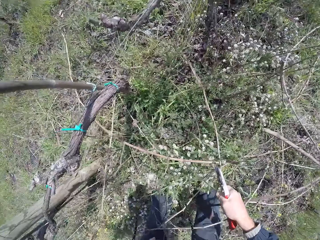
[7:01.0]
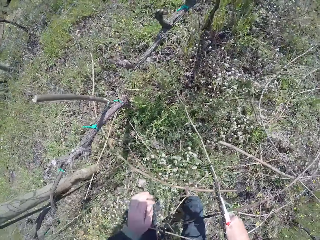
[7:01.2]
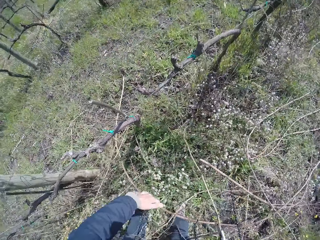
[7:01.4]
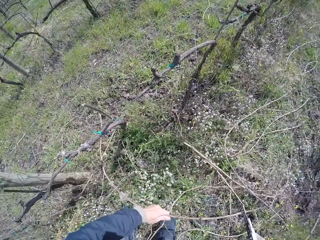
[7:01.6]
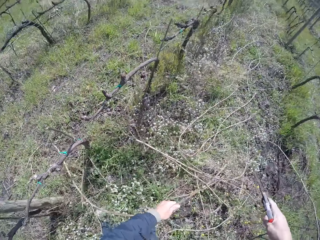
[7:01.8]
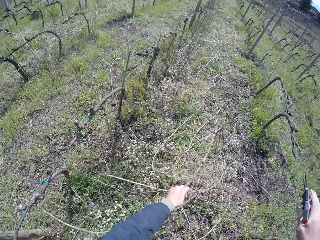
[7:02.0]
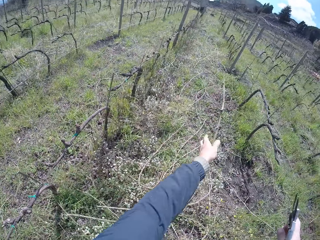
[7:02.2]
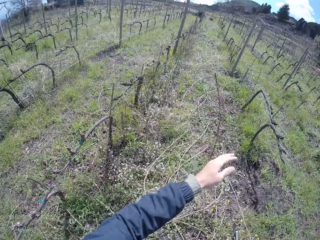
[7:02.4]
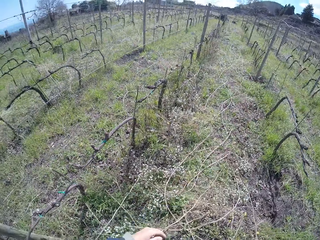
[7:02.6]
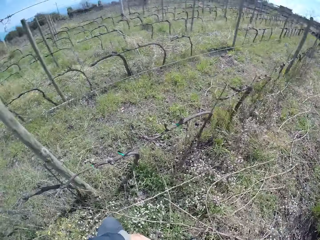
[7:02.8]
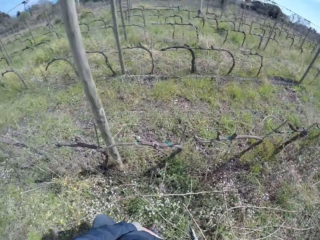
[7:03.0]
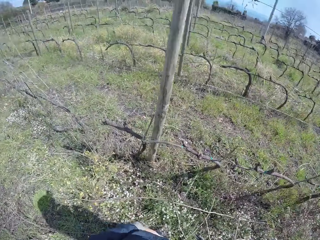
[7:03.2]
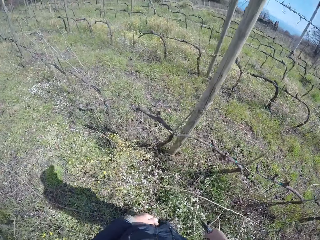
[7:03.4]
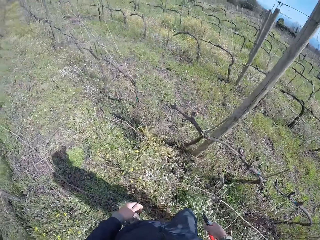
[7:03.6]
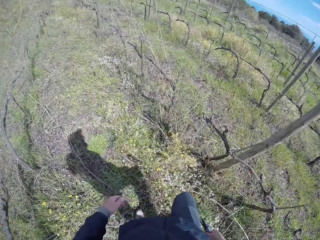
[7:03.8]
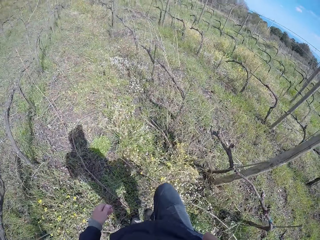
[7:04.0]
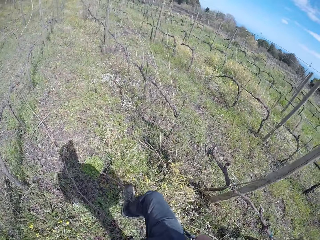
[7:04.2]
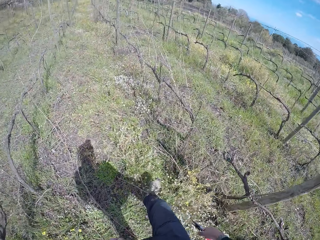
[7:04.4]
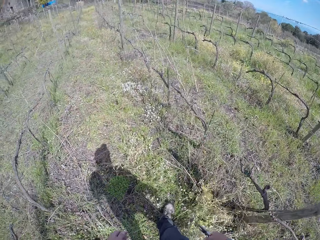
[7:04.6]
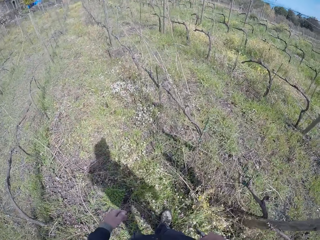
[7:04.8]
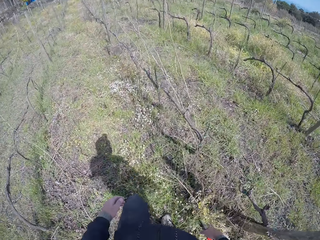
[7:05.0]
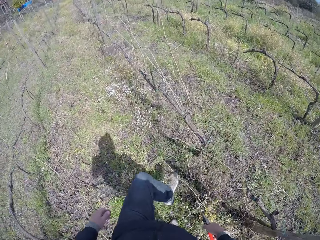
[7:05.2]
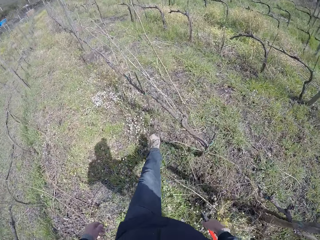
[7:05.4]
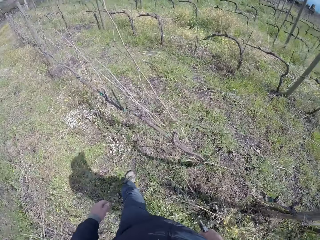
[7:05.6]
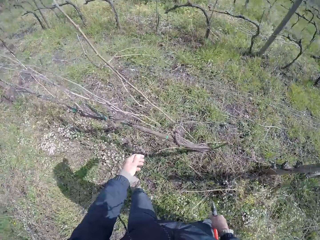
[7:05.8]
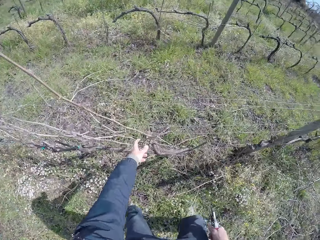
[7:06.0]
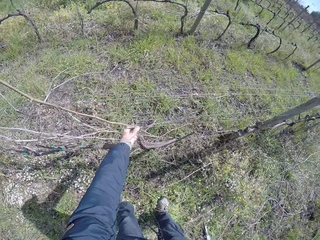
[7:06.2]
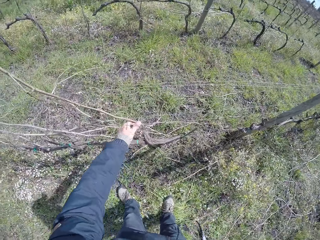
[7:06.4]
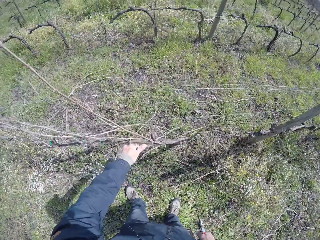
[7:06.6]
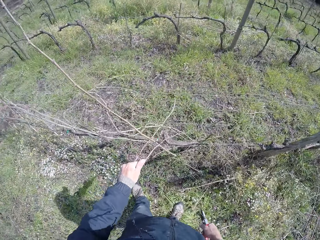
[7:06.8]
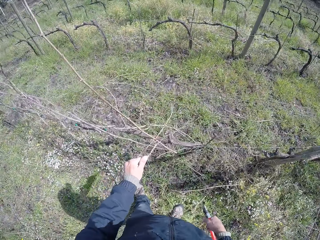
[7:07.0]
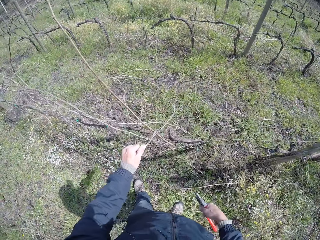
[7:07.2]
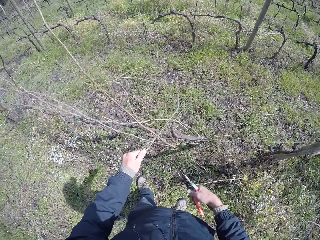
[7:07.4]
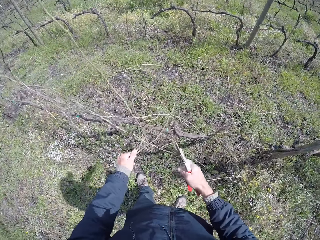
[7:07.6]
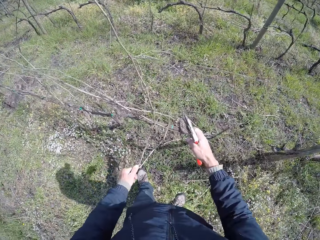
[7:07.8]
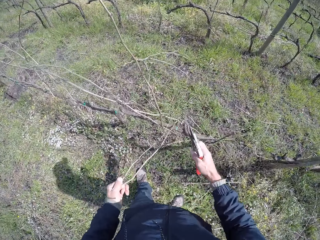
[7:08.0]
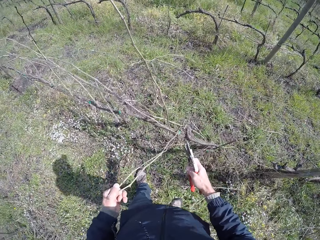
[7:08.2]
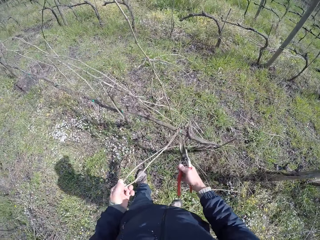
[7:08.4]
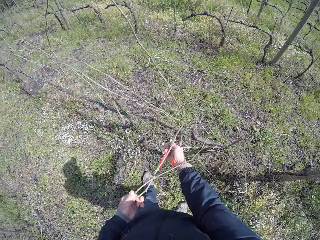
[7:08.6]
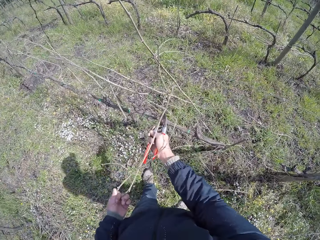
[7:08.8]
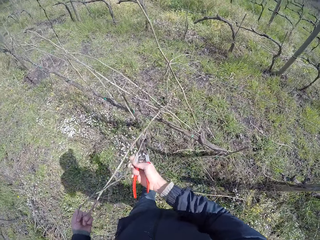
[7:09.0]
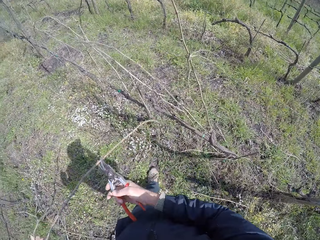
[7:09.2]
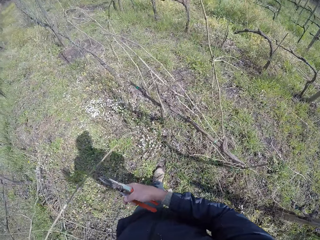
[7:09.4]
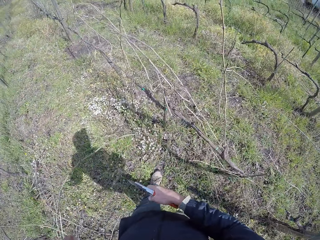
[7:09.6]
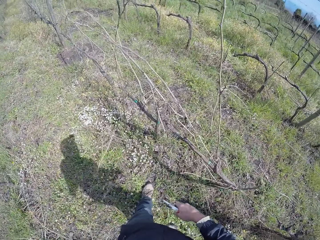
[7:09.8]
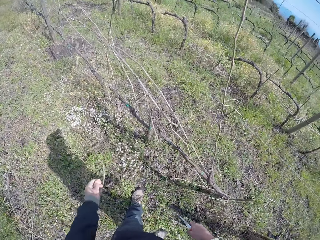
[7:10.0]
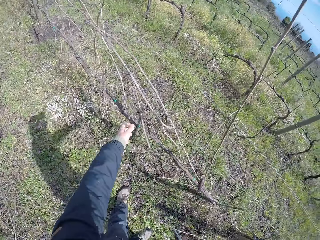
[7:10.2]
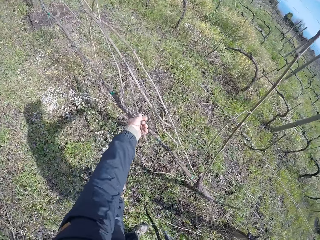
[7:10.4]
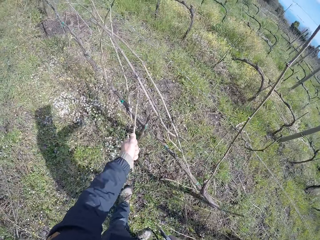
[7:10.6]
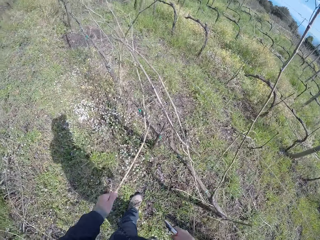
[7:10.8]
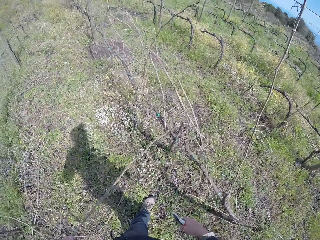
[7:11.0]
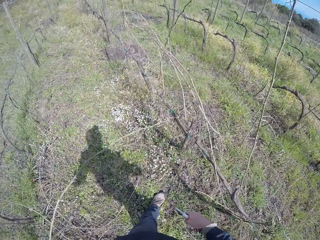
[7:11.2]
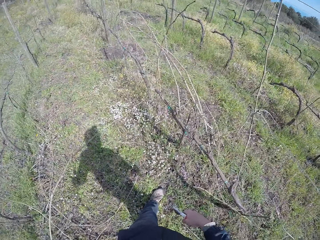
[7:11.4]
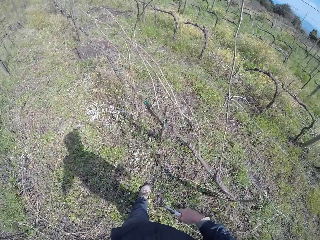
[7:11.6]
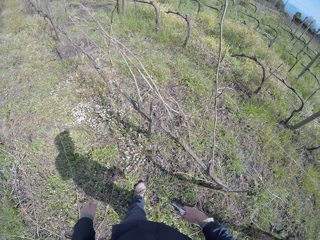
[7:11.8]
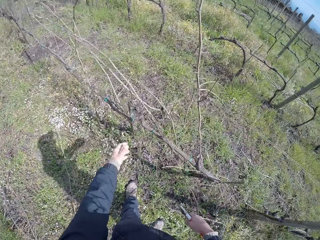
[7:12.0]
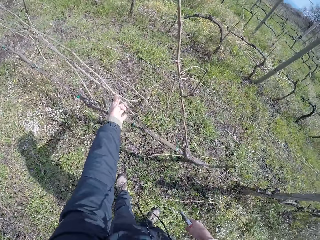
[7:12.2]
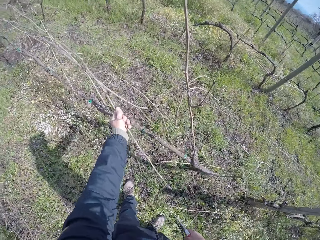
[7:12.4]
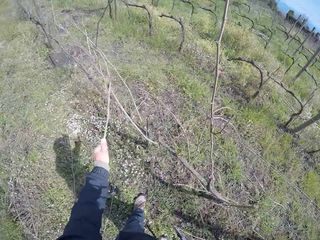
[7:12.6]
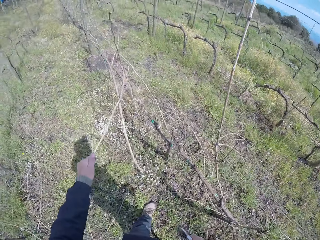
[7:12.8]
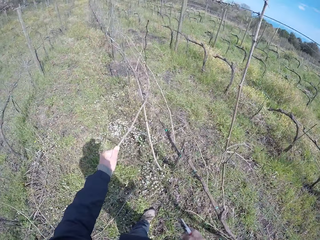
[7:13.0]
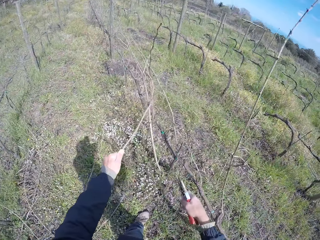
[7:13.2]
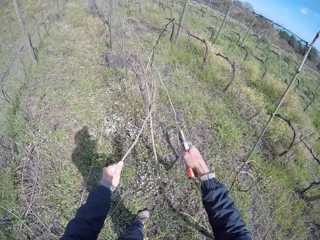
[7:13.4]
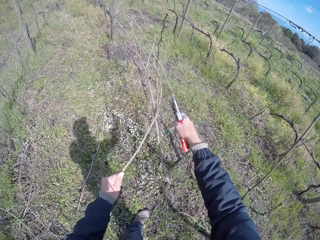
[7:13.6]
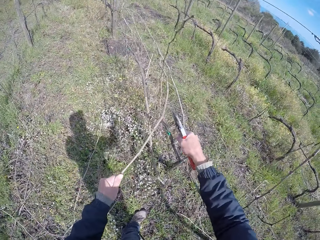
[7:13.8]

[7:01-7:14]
The camera wearer pulls wood with the scissors on the right hand. She throws the twig on the ground with her left hand. She holds the wood with the left hand and moves steps ahead. She pulls a twig with her left hand from the fence. She holds the wood with the left hand. She raises the twig with the pruner in her right hand. She throws the twig on the ground with both hands. She pulls a twig with her left hand from the fence. She drops the wood with the left hand. She pulls a twig with her left hand from the fence. She holds the wood with the left hand. She cuts the twig with the pruner in her right hand.

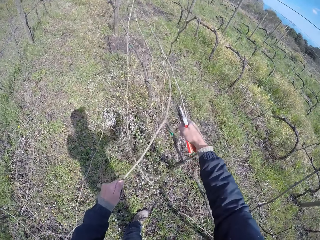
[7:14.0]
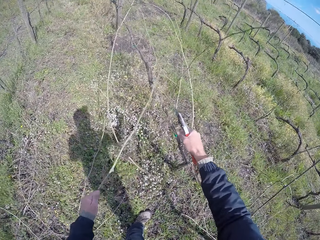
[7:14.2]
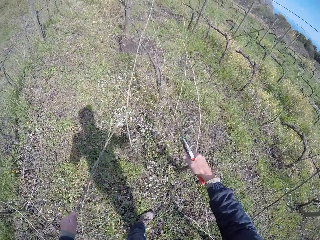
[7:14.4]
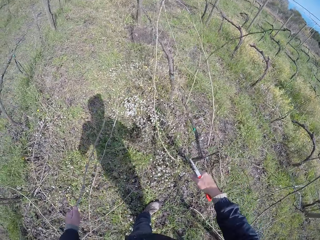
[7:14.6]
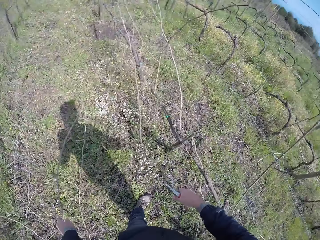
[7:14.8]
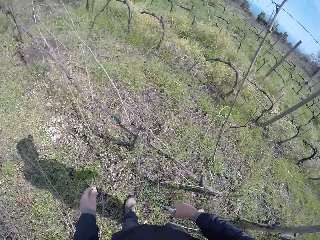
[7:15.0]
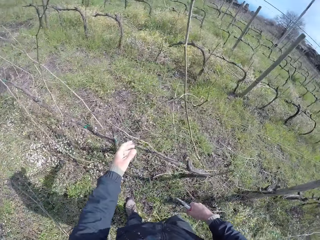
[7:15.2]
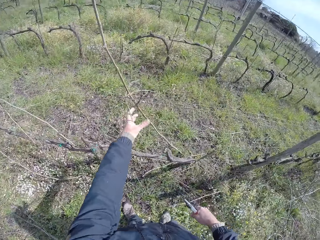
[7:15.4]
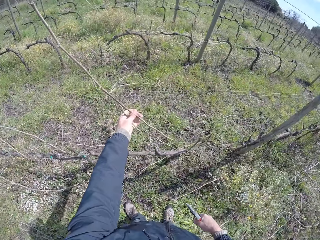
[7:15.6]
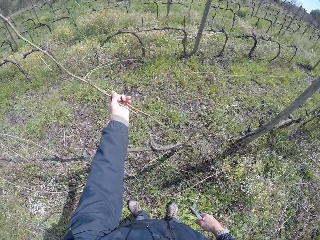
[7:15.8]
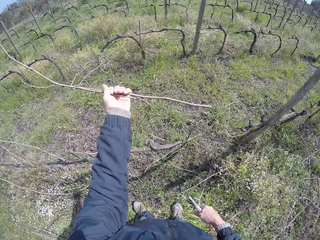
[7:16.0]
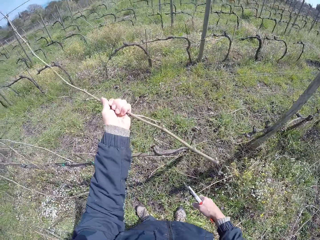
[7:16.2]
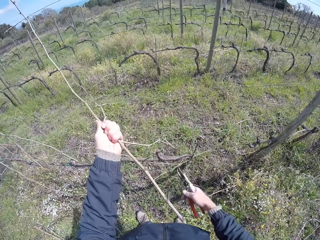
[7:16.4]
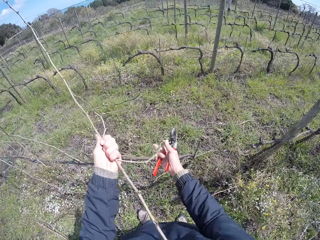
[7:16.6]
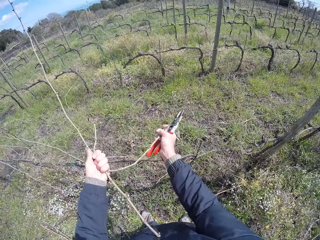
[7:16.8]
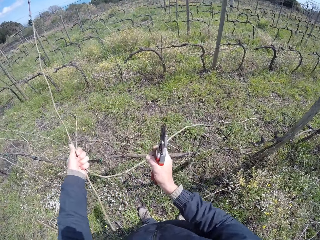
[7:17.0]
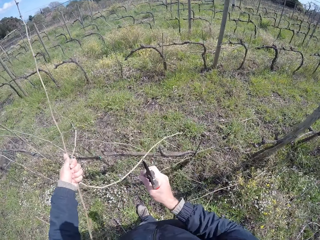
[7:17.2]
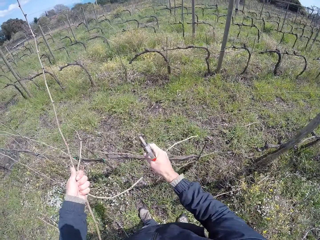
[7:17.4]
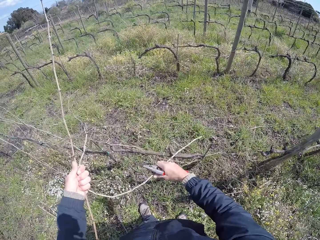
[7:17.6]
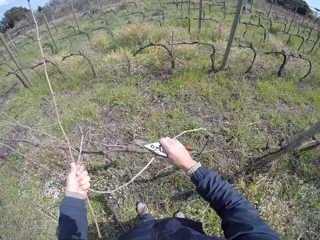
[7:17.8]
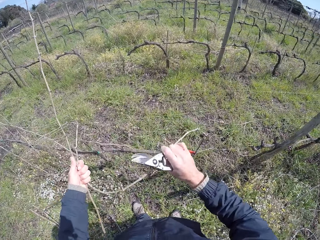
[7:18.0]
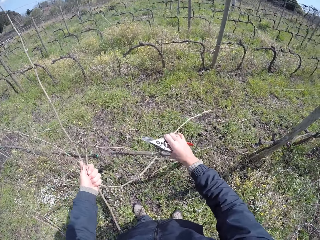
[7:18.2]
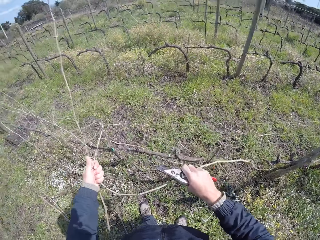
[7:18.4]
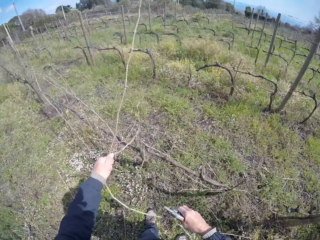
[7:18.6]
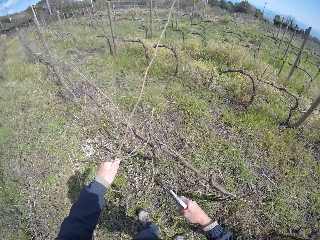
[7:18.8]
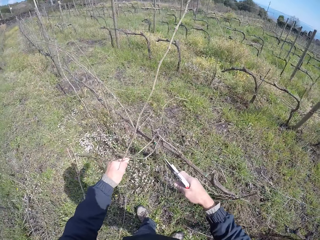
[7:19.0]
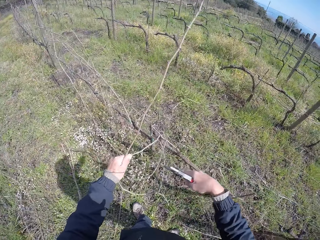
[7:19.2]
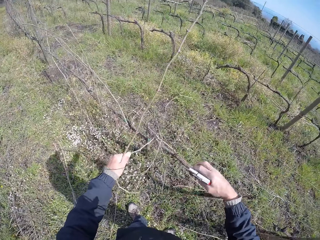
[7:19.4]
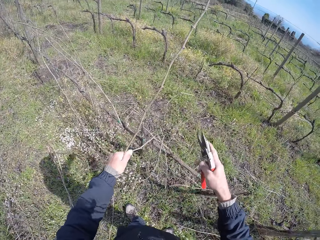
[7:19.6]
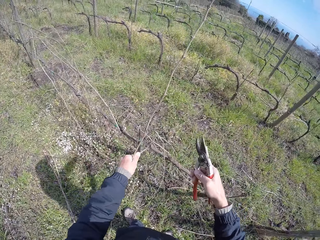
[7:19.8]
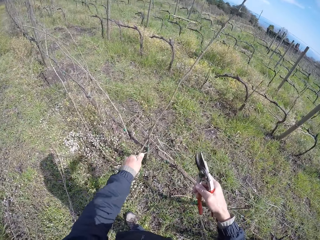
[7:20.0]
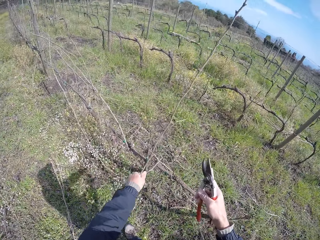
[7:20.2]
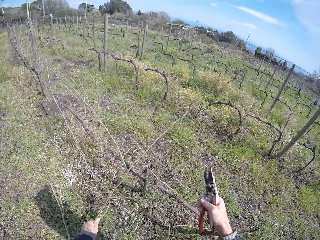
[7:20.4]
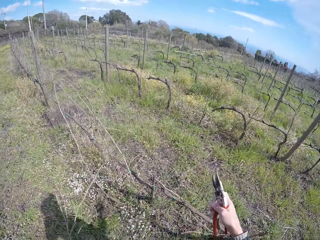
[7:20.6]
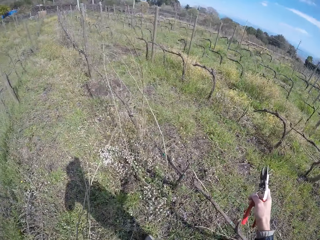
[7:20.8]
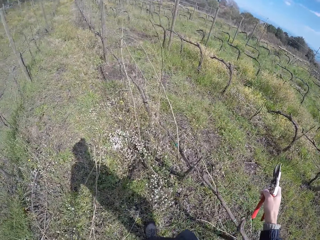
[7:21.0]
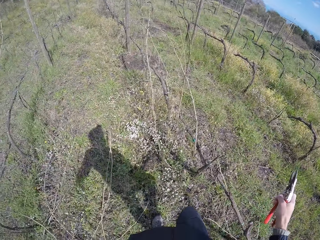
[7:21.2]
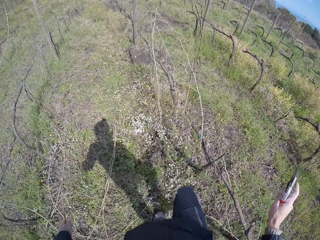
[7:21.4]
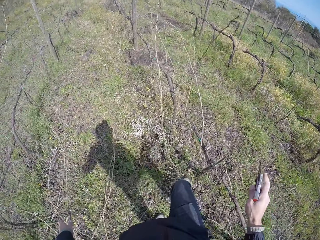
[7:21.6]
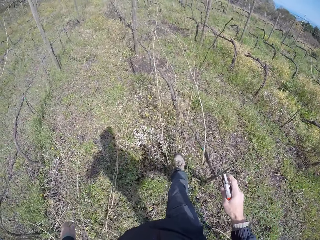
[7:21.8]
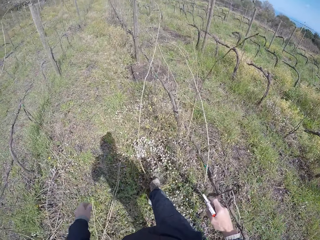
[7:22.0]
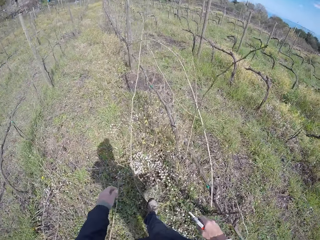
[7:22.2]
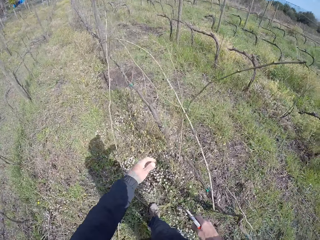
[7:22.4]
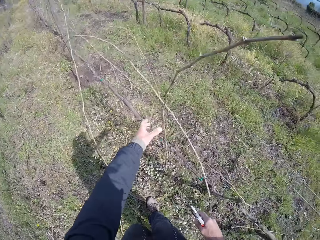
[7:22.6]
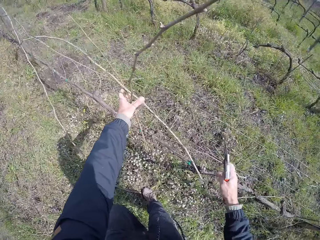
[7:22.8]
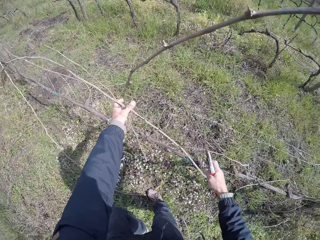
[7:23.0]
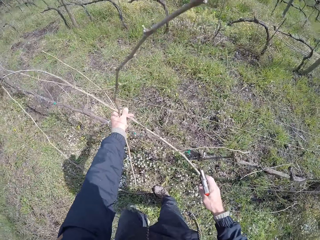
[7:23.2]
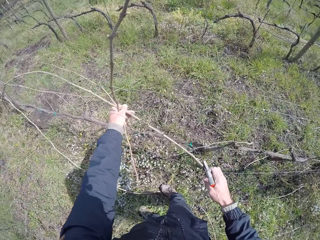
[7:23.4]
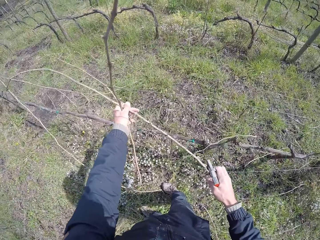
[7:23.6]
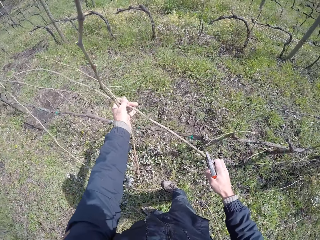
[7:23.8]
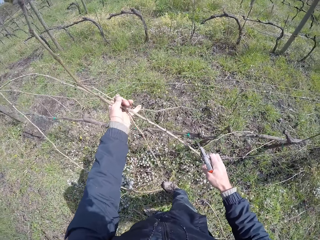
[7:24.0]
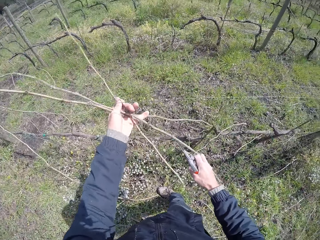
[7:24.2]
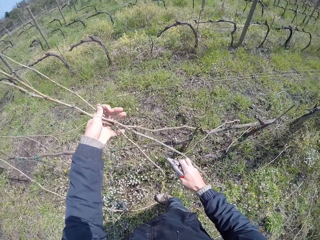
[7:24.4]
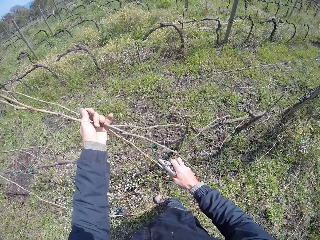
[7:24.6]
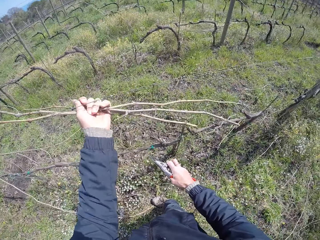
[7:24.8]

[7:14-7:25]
The camera wearer throws the twig on the ground with her left hand. She grabs a twig with her left hand. She holds the wood with the left hand and pulls the wood with the left hand. She pulls a twig with her right hand from the fence. She holds the wood with both hands. She pulls a twig with her left hand from the fence. She throws the twig on the ground with her left hand. She kicks a twig with her right leg. She steps on the wood with the right leg. She pulls three twigs with her left hand from the fence. She holds the wood with the left hand.
